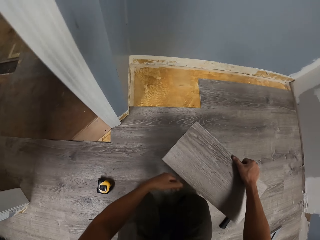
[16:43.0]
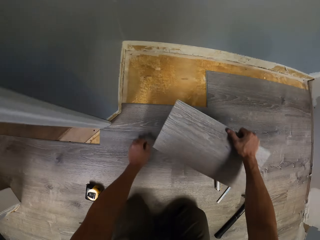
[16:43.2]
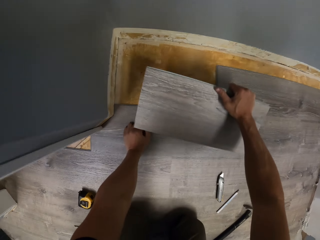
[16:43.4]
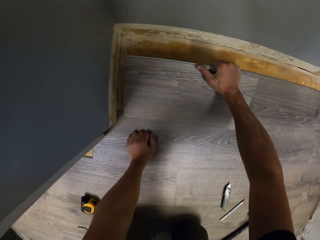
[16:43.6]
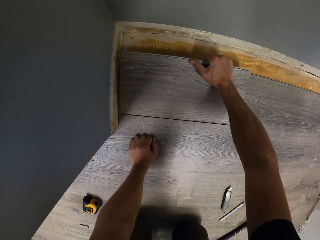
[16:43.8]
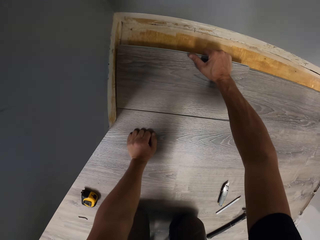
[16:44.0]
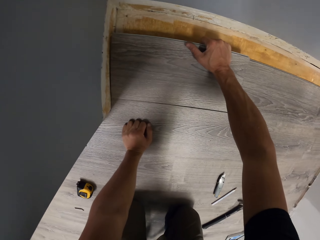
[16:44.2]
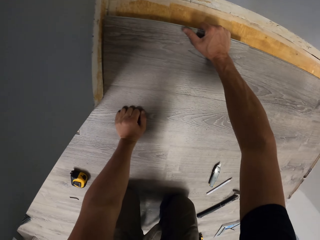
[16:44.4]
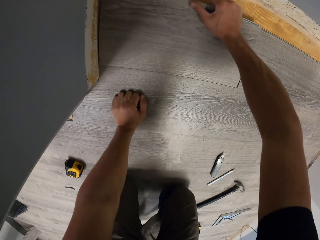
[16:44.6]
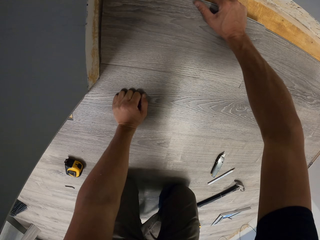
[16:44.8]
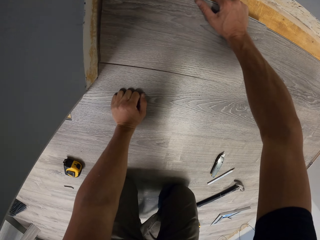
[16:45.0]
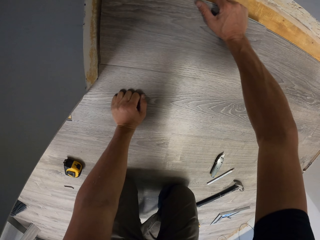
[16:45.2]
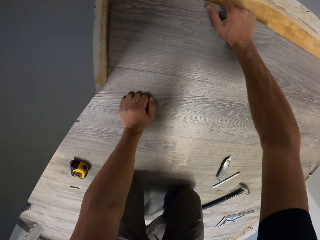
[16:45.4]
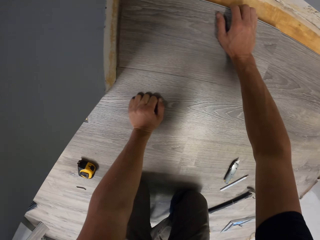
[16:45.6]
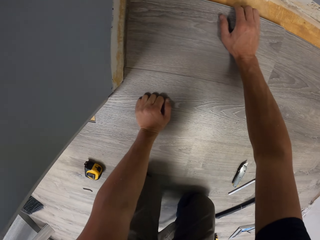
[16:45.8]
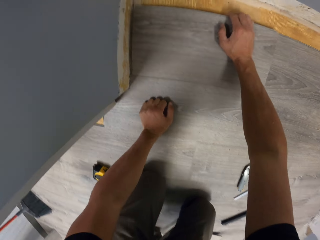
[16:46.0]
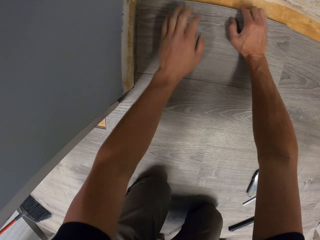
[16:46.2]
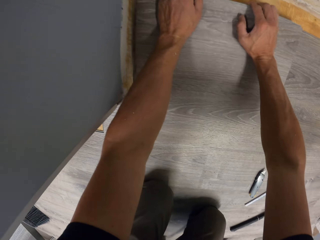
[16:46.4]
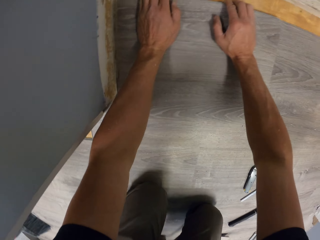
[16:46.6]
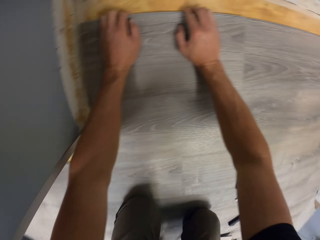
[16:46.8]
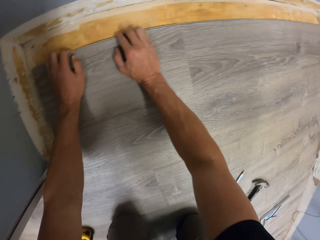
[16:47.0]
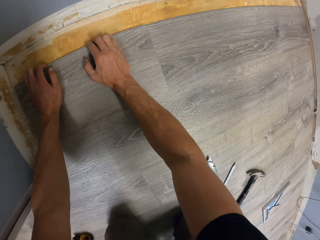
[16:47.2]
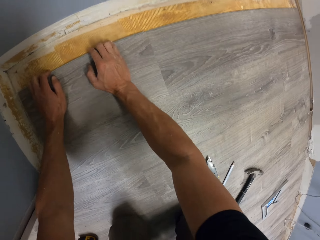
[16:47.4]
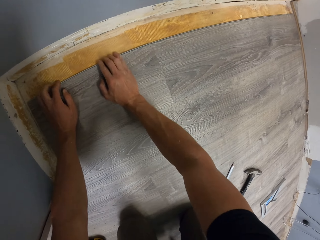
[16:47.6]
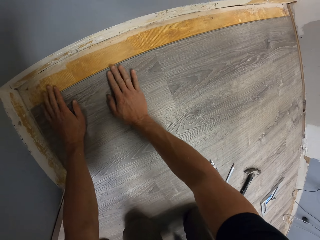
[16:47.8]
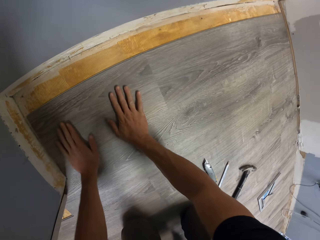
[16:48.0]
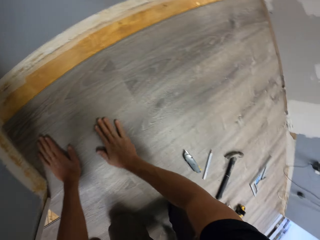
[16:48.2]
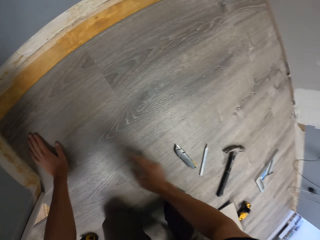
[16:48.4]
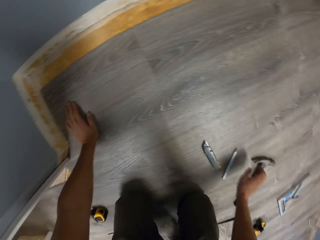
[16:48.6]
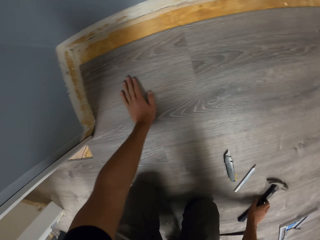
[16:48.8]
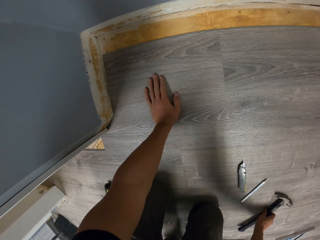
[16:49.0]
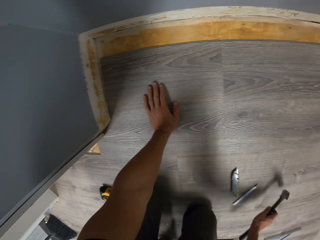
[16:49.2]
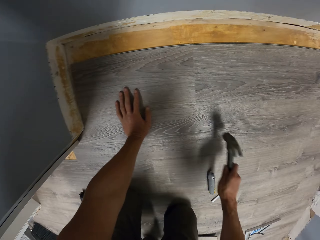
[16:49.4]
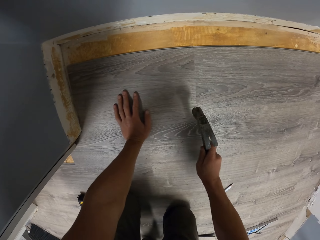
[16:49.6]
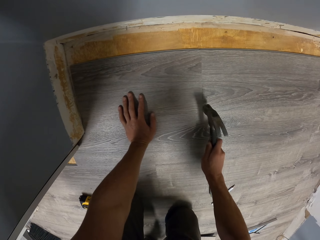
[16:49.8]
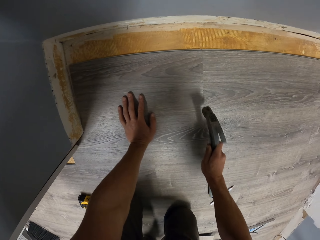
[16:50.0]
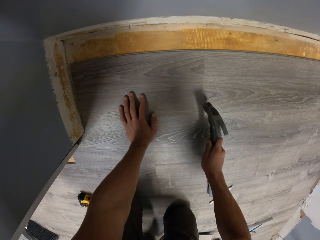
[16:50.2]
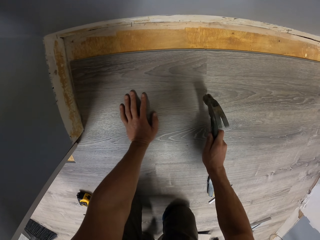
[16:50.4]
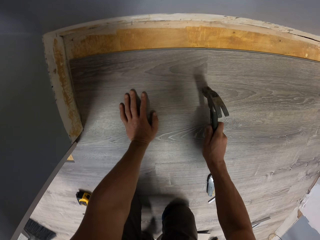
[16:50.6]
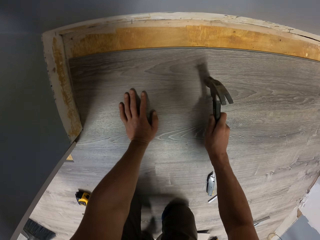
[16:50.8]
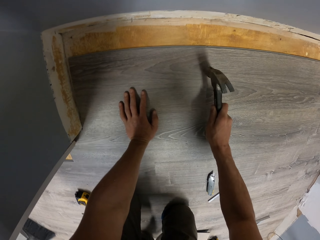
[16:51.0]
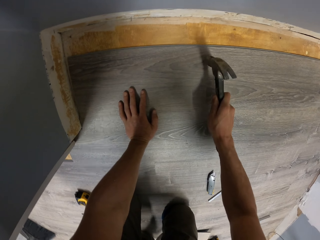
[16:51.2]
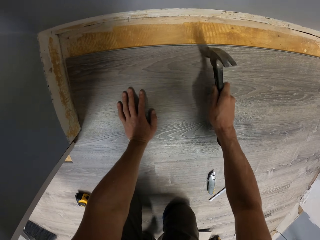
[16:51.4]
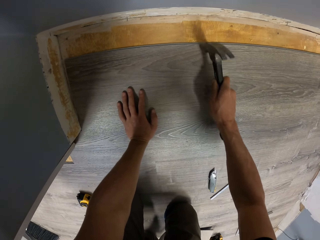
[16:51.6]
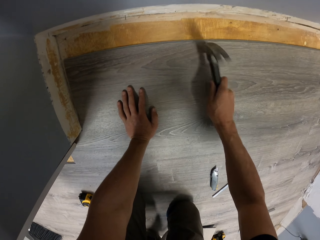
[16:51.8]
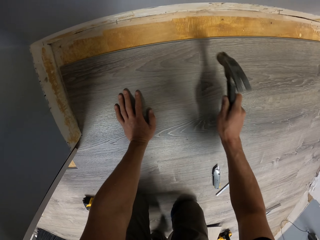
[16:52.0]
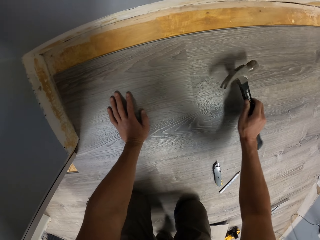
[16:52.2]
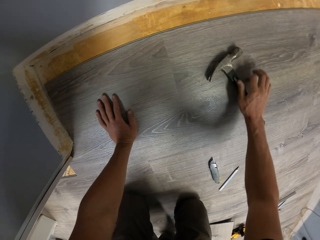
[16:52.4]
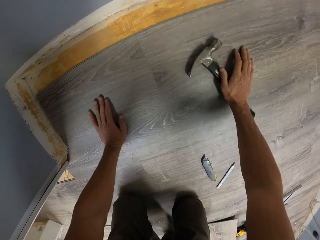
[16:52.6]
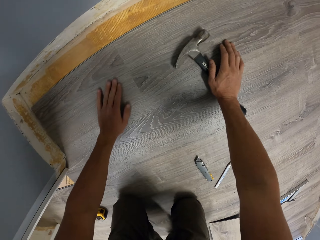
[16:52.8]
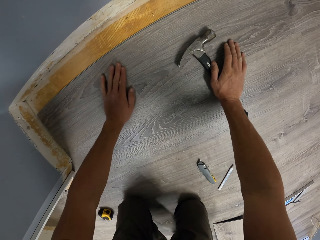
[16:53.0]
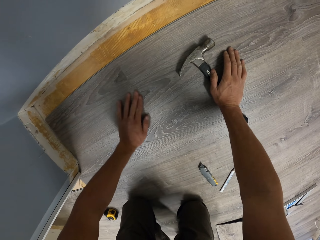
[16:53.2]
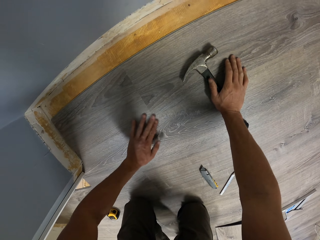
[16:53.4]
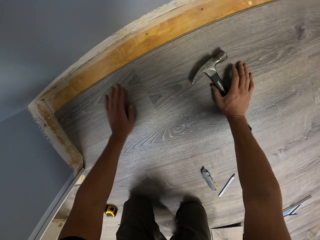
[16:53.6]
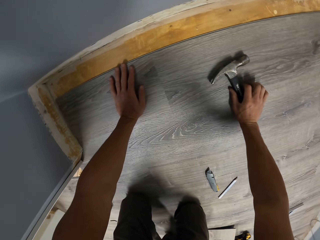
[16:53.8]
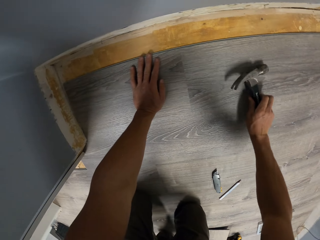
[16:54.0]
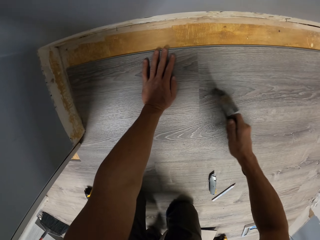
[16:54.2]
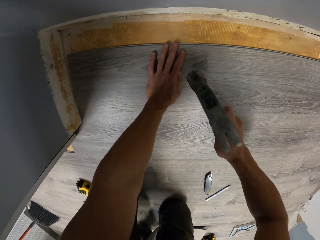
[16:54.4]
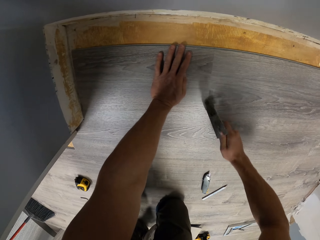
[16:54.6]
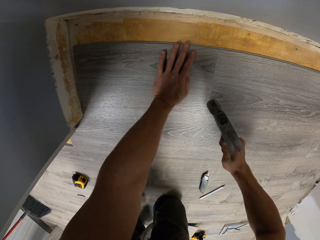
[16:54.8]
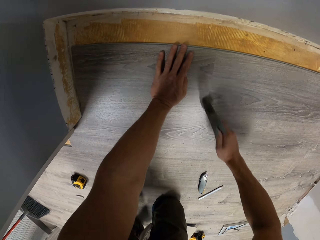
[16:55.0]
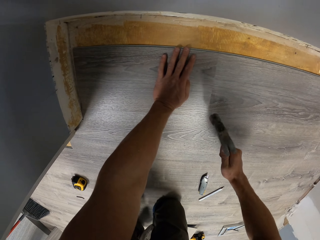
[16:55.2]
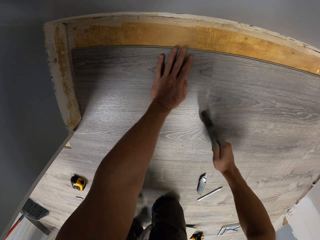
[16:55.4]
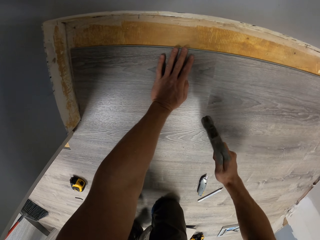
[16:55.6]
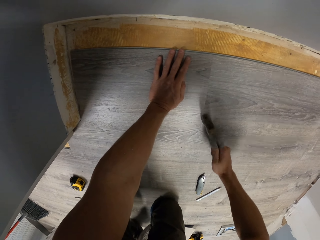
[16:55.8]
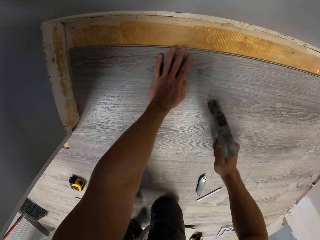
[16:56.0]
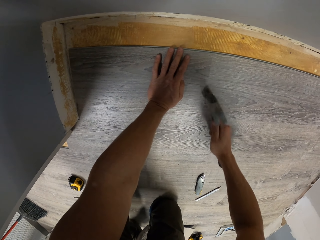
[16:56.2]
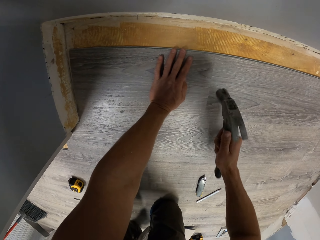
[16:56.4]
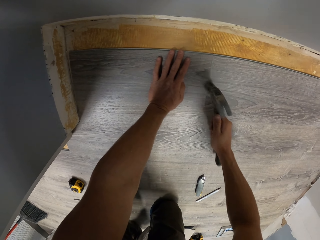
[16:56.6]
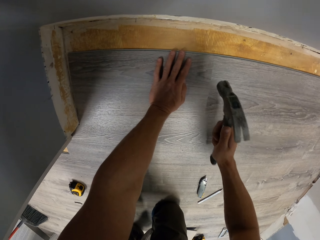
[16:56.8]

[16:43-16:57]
The camera wearer holds the tile with the right hand. They lean the left hand on the floor. They install the hardwood tiles on the floor. They pick up a claw hammer with the right hand. They hammer the hardwood tile using the claw hammer to fix it. They drop the claw hammer on the floor. They touch the tile with the left hand. They hit the tile using the claw hammer.

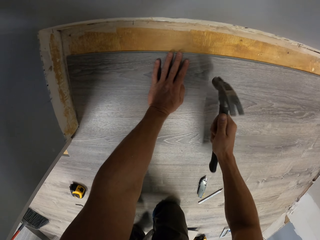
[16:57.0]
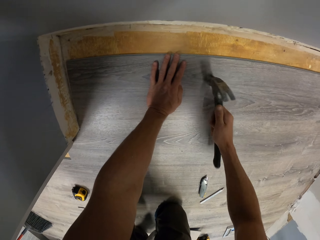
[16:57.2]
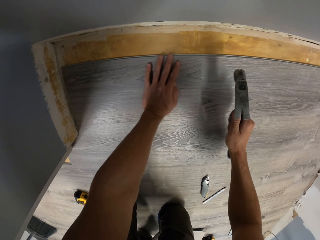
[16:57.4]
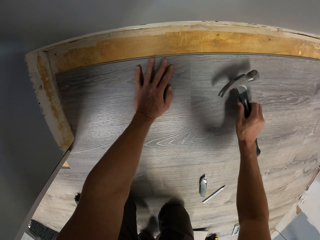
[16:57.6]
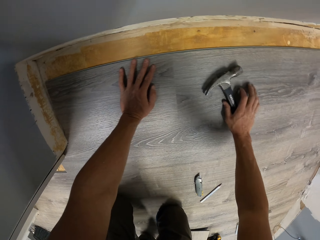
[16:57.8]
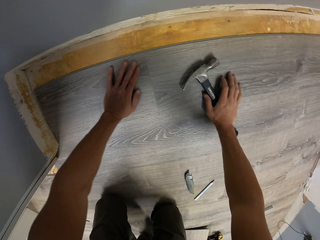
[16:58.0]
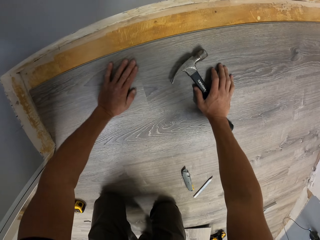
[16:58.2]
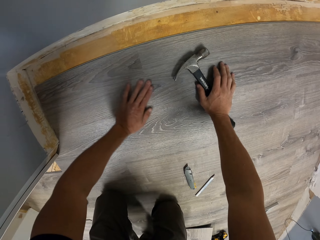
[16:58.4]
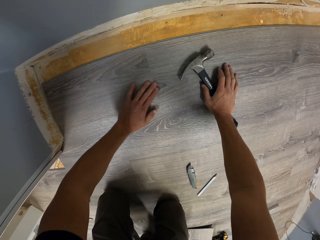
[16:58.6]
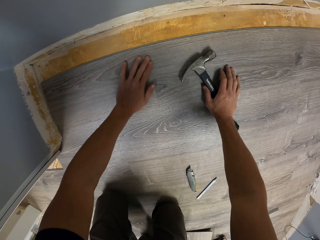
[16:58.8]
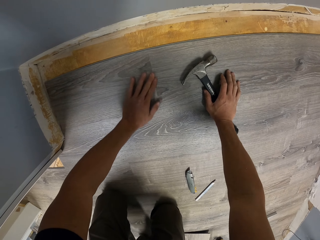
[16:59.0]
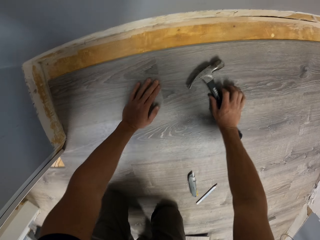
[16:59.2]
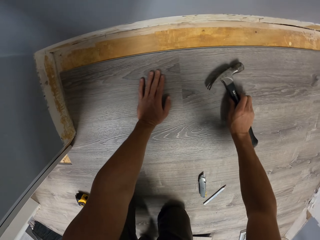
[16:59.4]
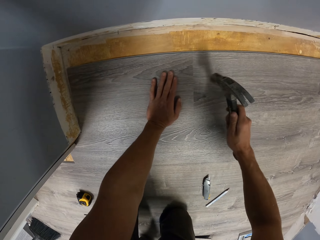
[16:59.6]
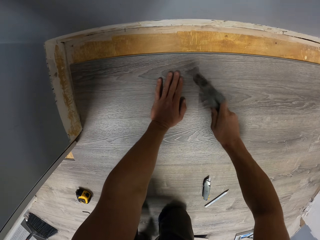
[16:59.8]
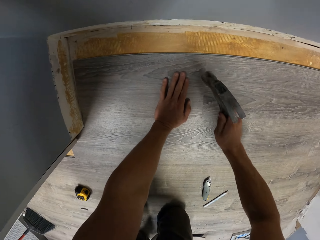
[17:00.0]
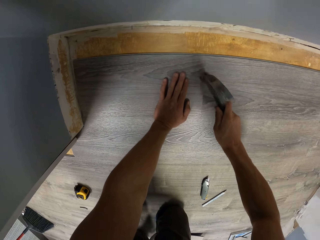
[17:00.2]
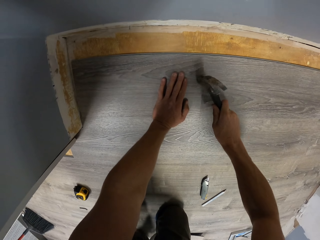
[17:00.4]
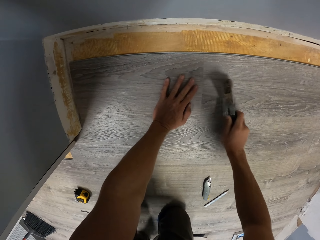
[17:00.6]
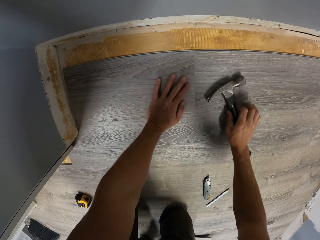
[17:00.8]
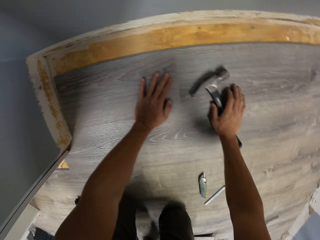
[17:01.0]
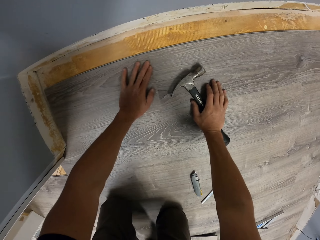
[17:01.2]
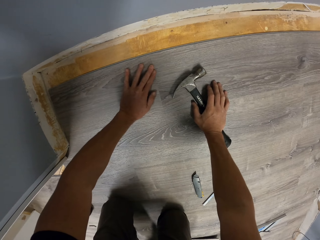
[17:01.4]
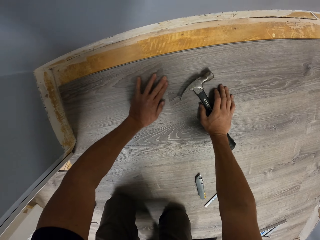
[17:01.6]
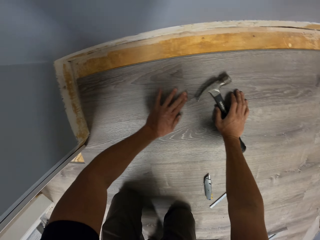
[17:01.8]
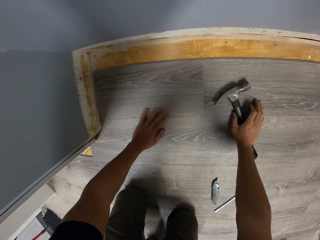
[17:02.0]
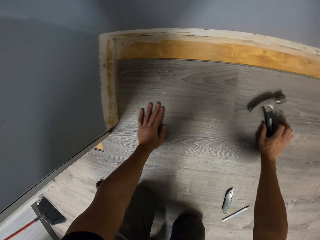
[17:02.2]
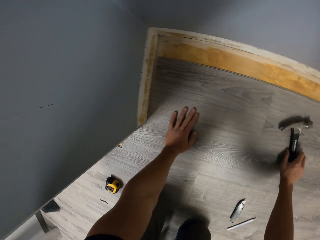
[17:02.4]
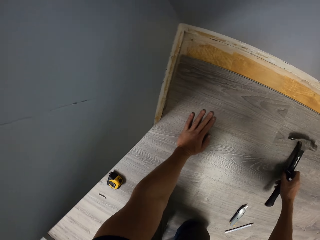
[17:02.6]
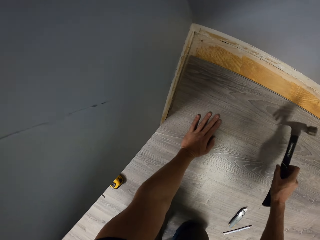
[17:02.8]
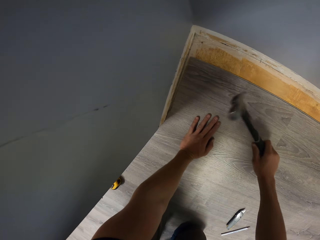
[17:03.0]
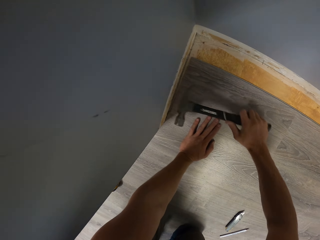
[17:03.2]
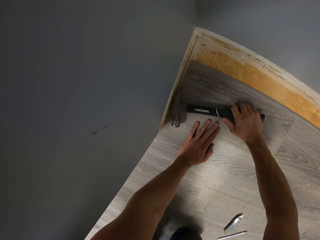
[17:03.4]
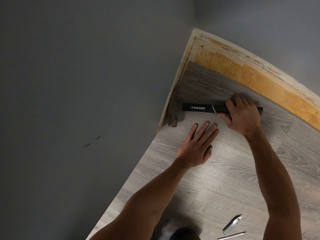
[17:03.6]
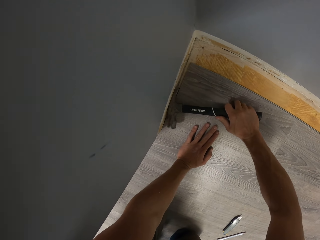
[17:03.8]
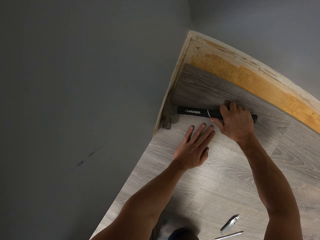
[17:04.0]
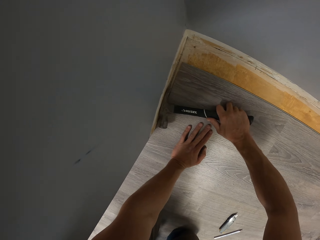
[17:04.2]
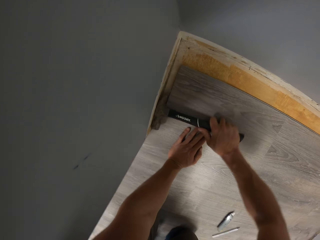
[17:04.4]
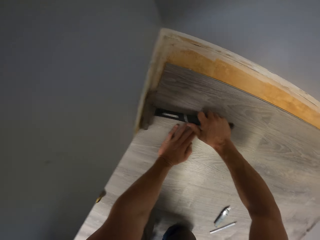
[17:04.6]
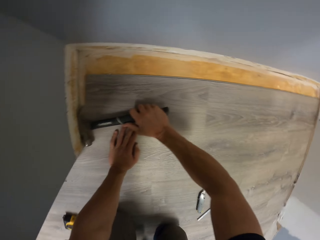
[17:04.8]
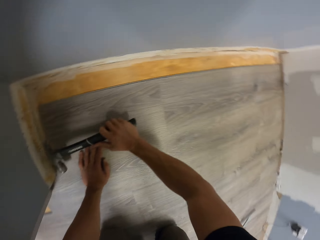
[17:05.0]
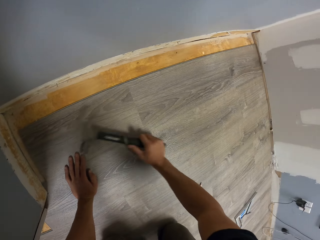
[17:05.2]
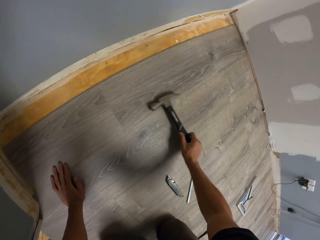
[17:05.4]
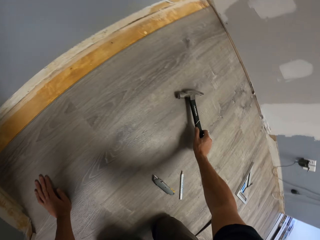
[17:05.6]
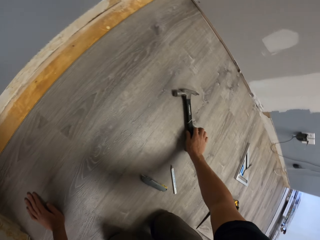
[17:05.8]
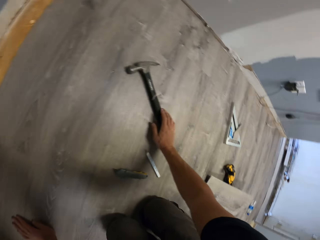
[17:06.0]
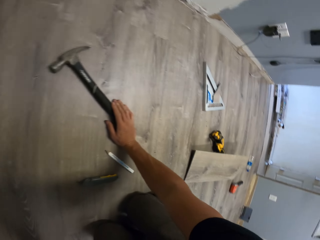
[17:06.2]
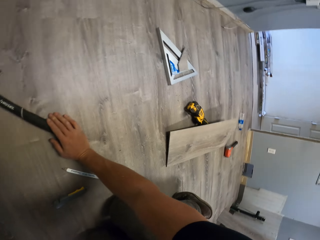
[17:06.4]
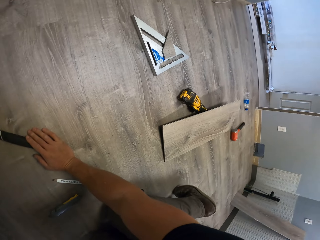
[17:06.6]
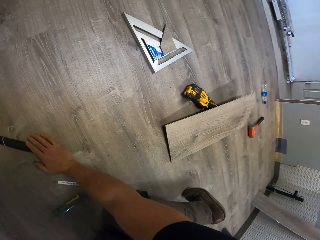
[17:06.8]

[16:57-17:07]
The camera wearer drops a claw hammer on the floor. They touch the tile with the left hand. They hit the tile using the claw hammer. They drop the claw hammer on the floor. They touch the tile with the left hand. They pick up the claw hammer with the right hand. They push the tiles on the ground using the claw hammer. They drop the claw hammer on the floor.
